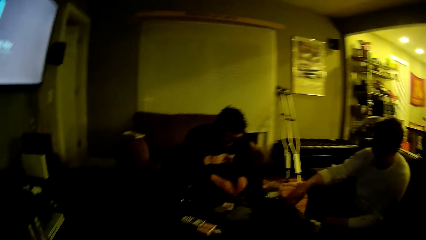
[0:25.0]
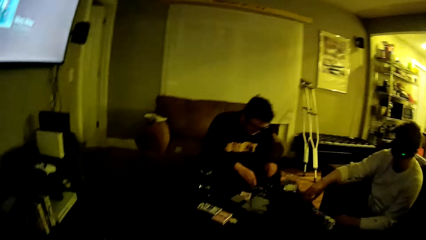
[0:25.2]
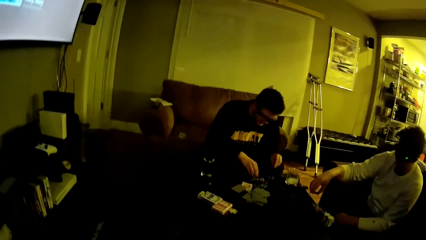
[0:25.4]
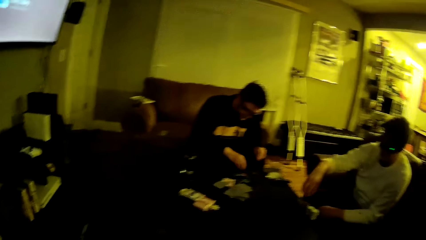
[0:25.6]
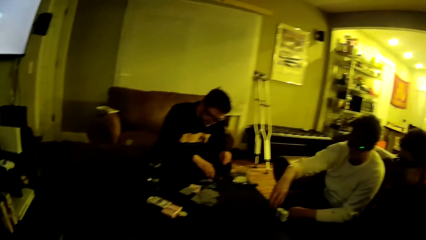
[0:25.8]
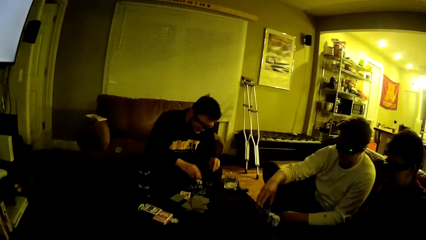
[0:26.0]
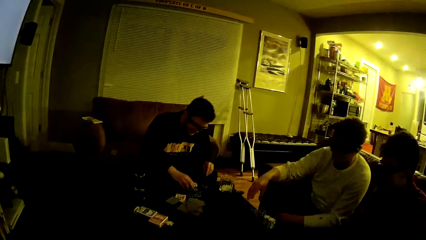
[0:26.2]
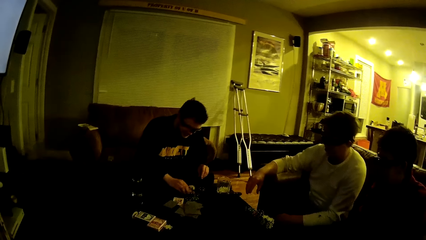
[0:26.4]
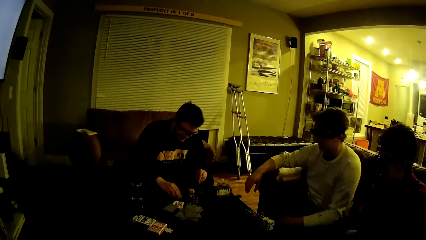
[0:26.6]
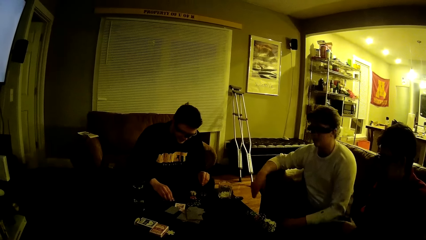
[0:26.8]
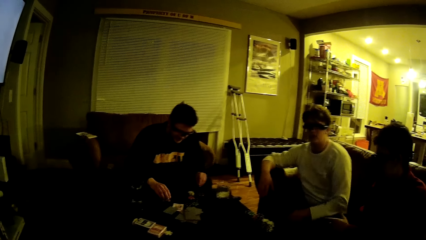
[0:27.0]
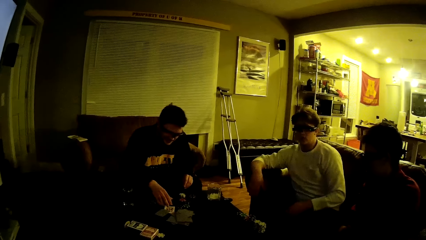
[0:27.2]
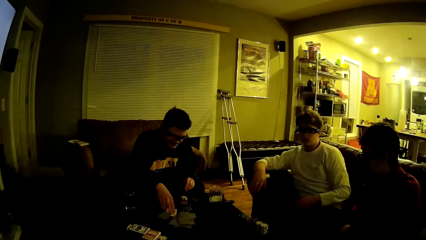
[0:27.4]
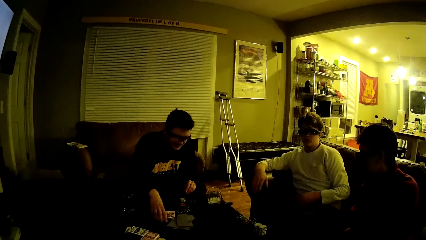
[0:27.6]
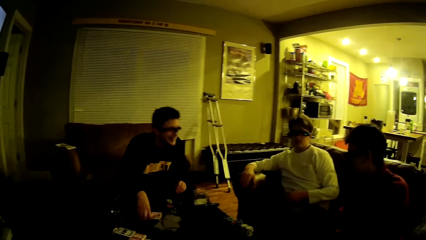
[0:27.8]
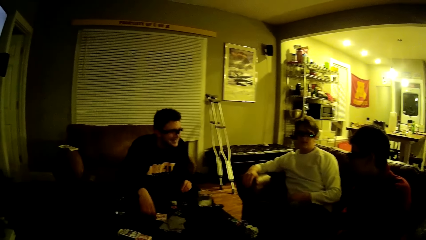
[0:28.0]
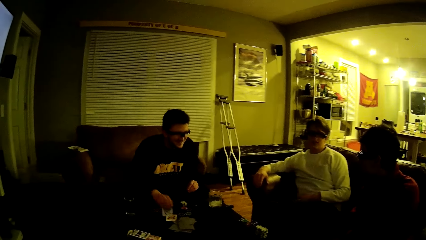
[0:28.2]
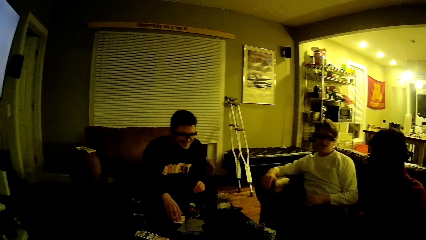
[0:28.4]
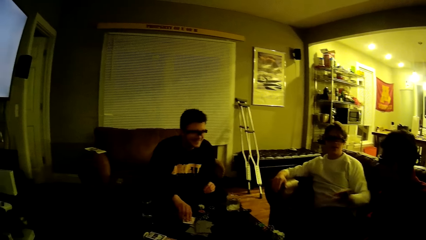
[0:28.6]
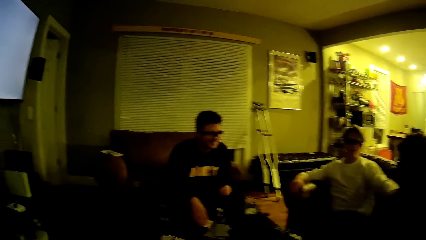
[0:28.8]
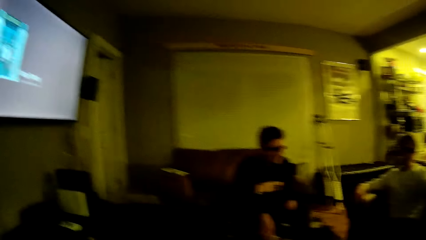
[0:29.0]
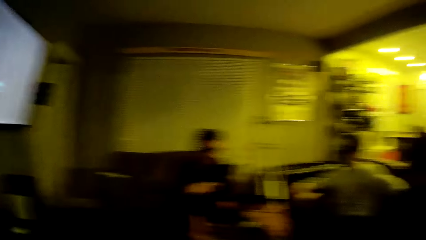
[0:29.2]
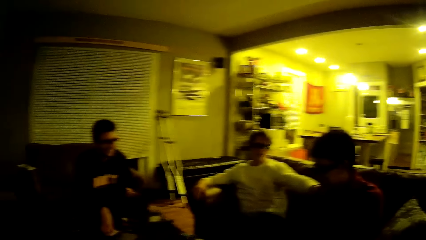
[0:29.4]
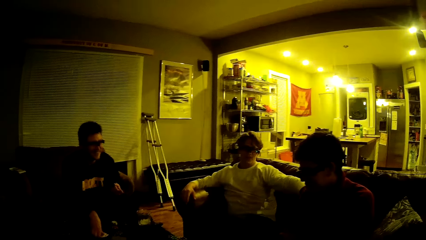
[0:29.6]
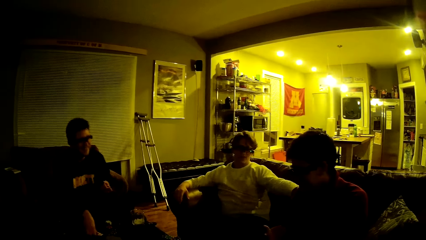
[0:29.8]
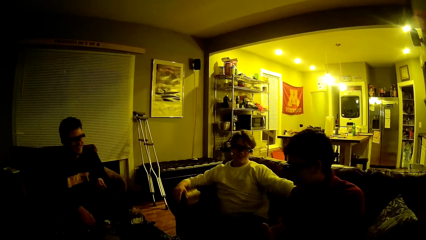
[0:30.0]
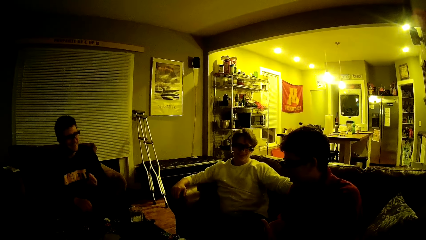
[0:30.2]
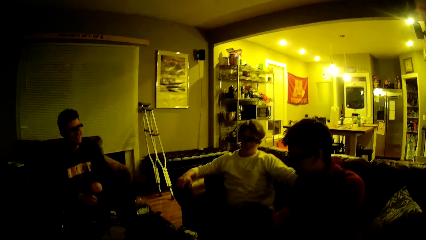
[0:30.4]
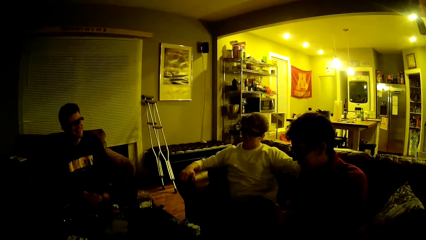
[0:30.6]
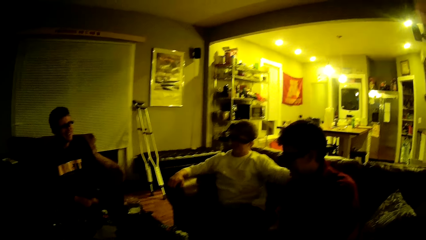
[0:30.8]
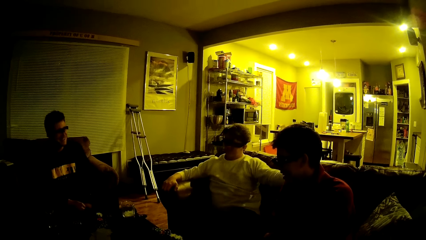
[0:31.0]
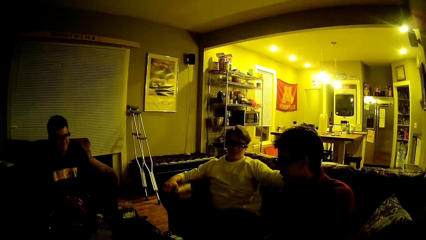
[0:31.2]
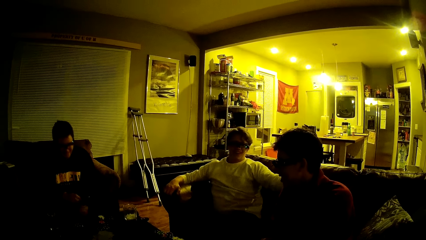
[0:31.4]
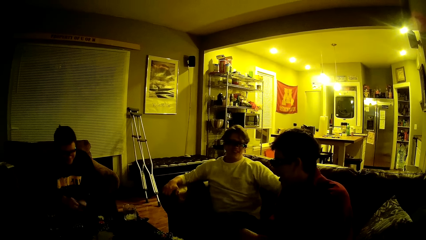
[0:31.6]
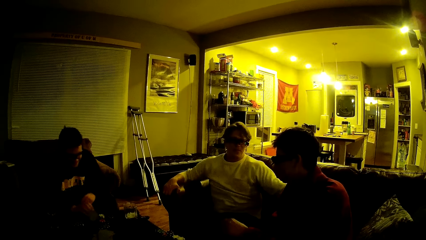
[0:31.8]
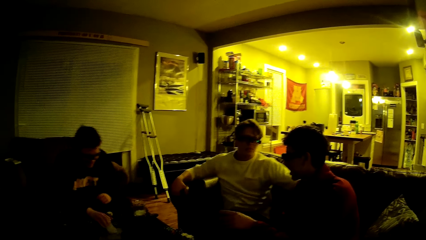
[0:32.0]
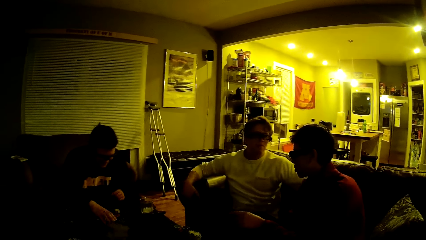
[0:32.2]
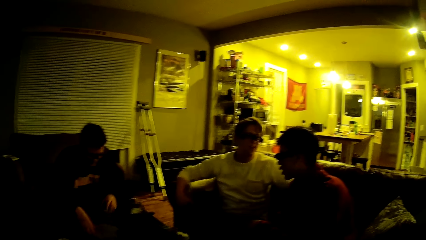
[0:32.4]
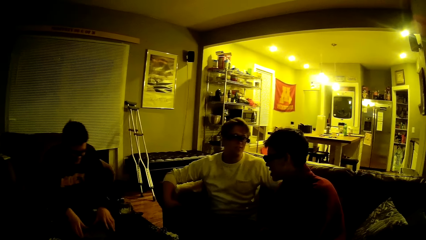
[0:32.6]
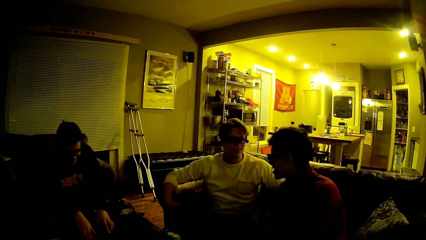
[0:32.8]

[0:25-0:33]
A man shifts a dice chip on the table. Another man drops a dice chip on the table. The second man pushes the dice chips on the table. The first man leans on the sofa. The second man arranges some cards on the table with his hands. He collects the cards on the table. A third man pats a fourth man on the back with his left hand. The first man converses with a fifth man. The fifth man converses with the first man.

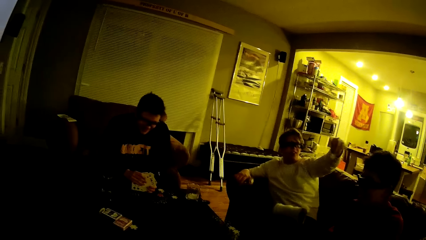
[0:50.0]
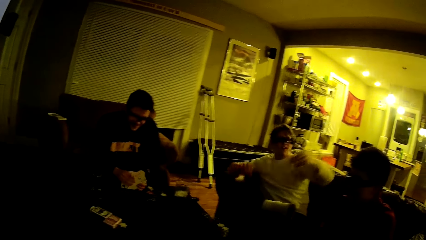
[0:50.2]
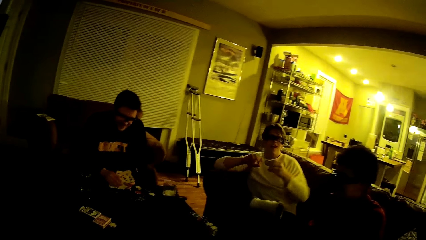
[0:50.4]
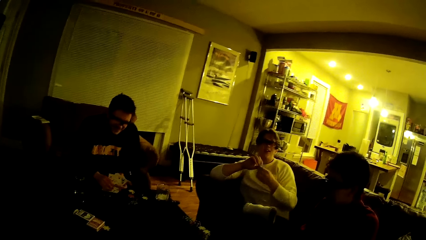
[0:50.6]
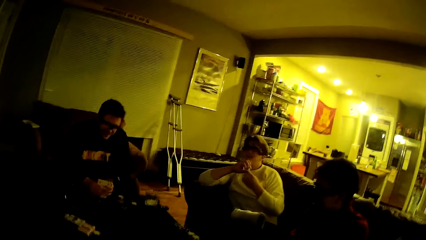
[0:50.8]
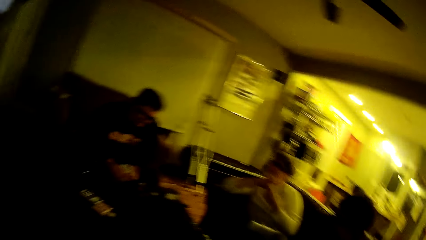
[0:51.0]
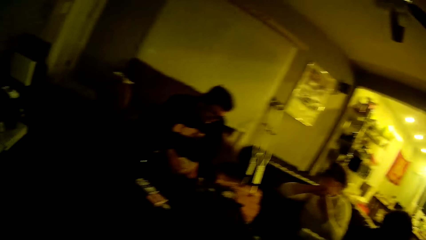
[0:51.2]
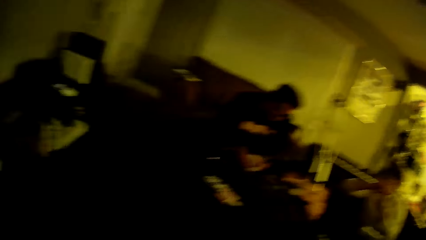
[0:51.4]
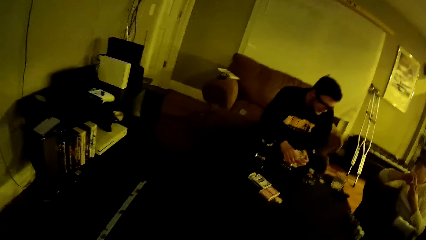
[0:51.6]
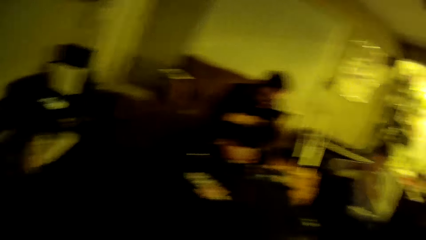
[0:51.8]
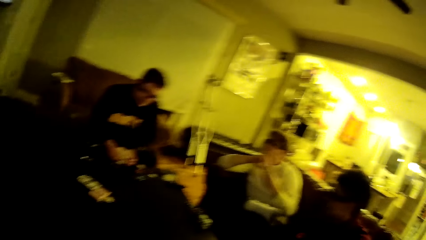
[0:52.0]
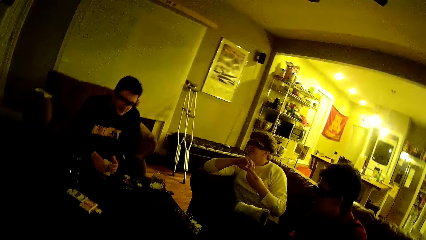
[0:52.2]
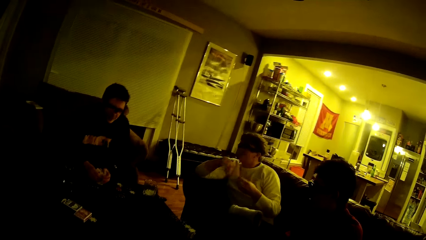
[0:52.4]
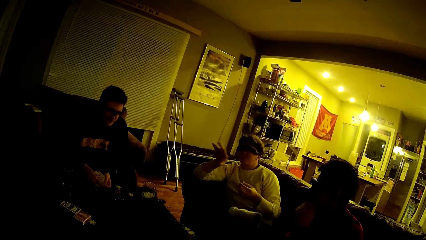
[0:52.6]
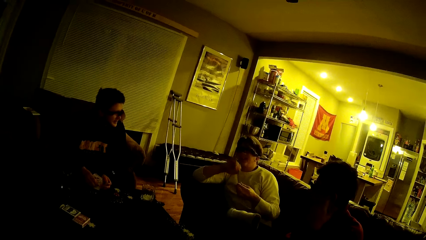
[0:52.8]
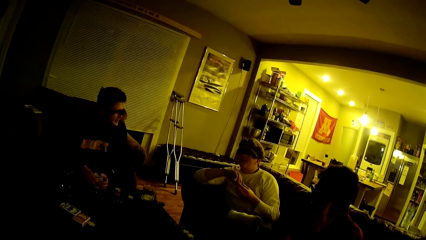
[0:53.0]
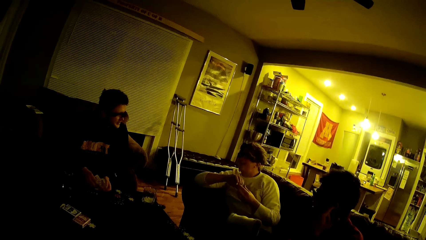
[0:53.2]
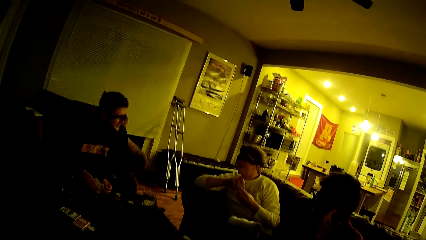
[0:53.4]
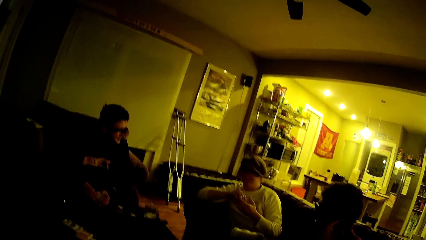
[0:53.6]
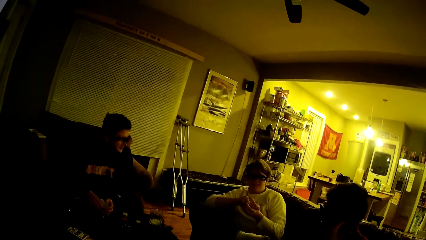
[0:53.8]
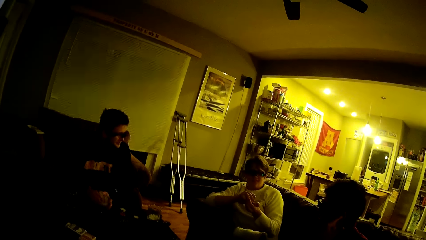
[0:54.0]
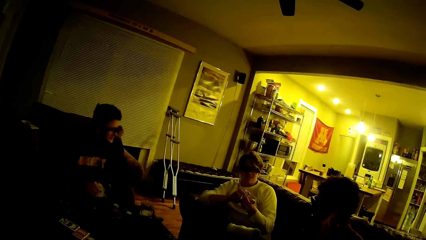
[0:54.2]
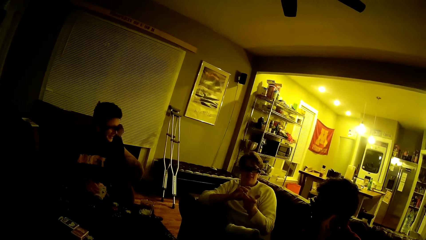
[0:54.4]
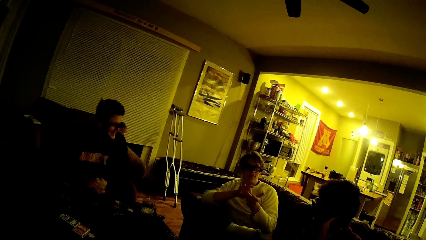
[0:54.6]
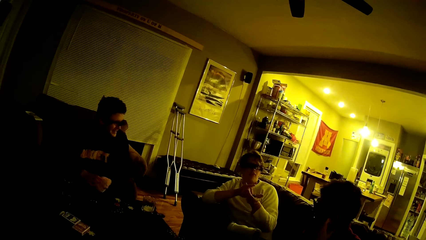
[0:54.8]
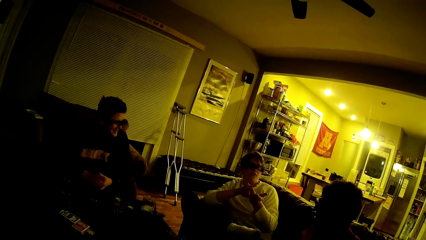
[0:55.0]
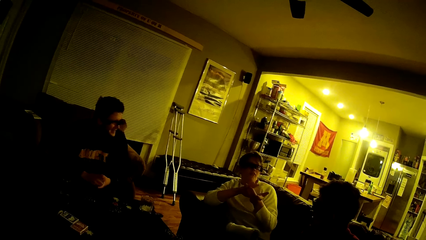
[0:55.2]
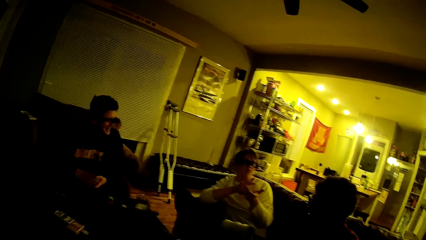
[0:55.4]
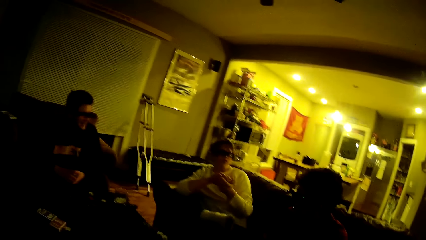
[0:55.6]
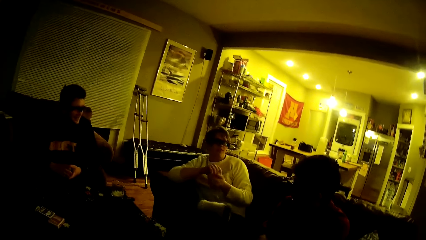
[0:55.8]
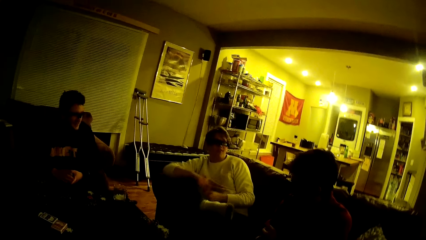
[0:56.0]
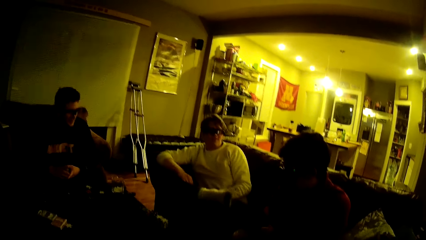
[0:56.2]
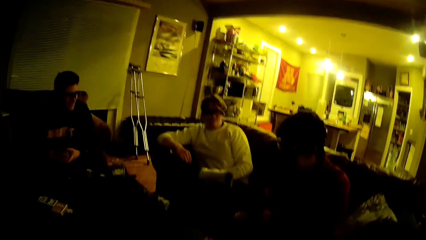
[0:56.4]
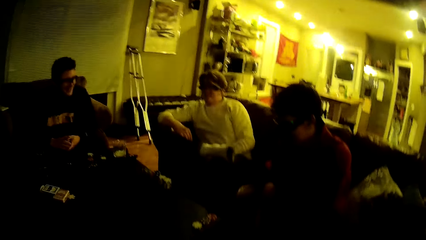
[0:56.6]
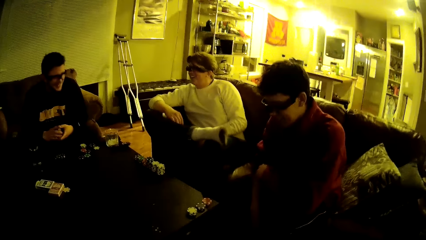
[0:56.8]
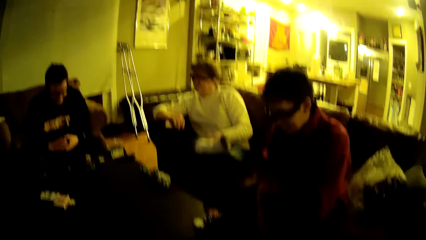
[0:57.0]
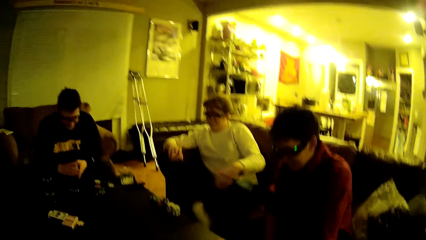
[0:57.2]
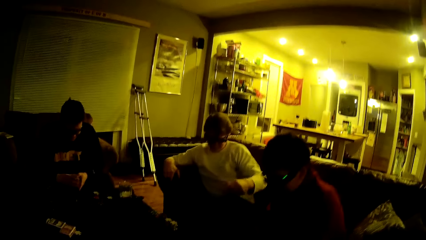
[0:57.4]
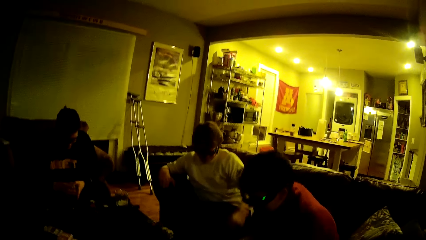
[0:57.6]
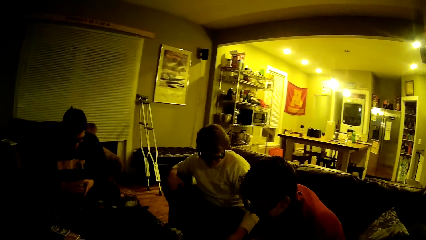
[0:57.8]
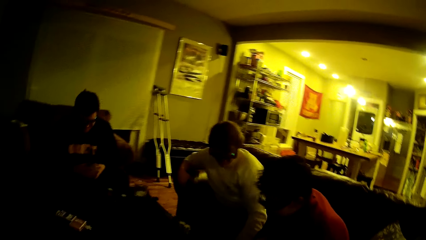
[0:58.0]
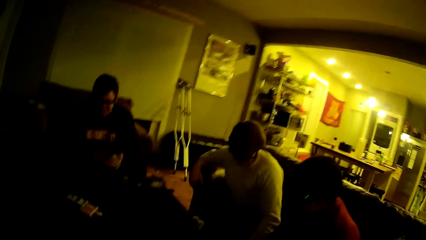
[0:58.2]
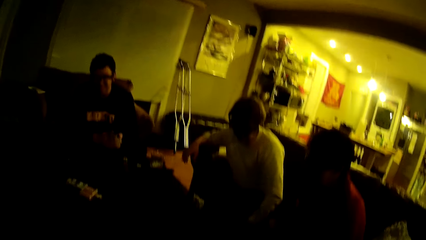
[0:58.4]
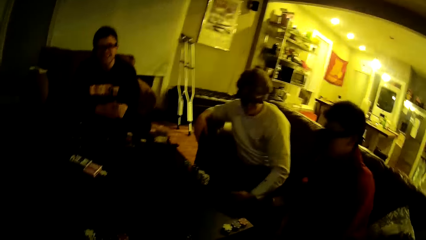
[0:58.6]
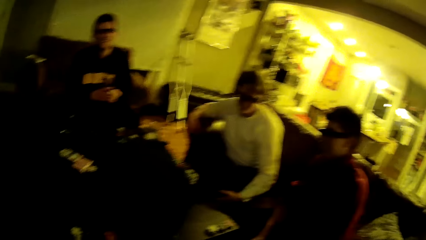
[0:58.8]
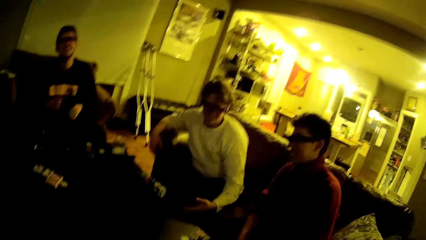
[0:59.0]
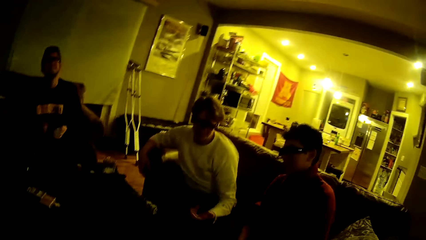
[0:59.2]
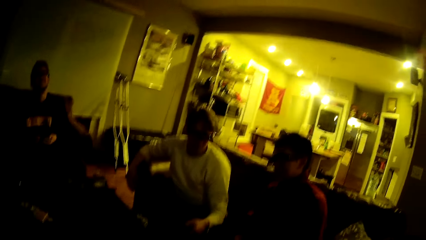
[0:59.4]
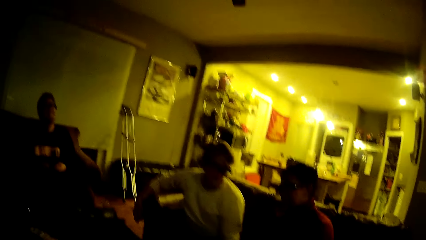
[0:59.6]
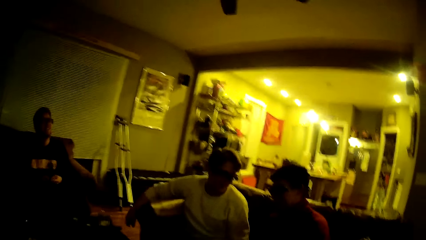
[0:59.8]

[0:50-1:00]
A man arranges the cards in his hands. He shuffles the cards in his hands. Another man converses with the first man. The second man flicks the chip in his left hand at a third man with his right hand. He turns the dice chip in his hands, and drops a card on the table. Another man picks up something on the table.
